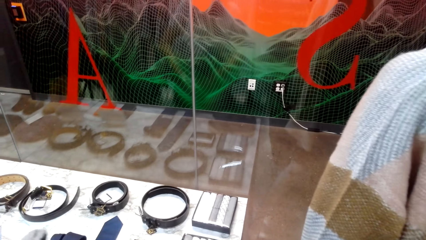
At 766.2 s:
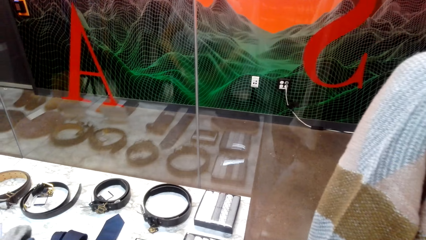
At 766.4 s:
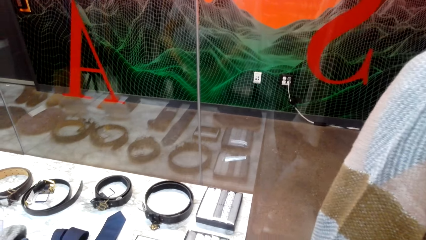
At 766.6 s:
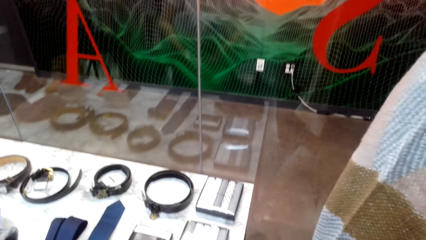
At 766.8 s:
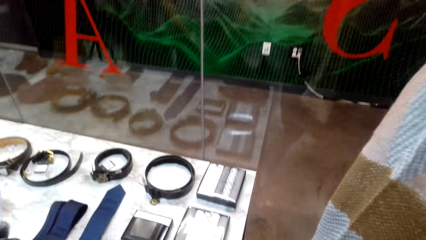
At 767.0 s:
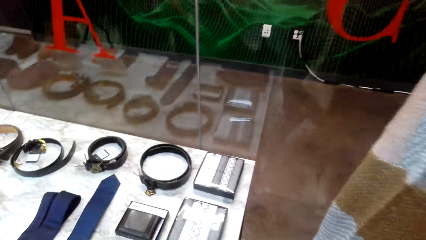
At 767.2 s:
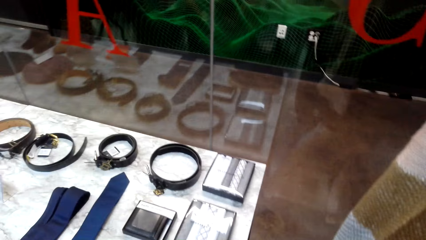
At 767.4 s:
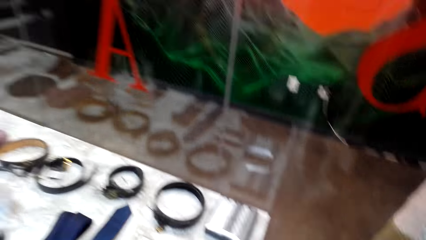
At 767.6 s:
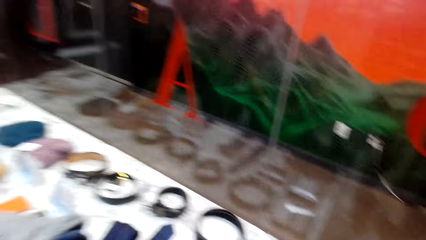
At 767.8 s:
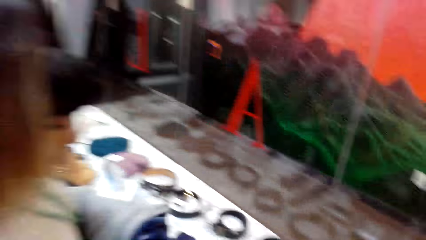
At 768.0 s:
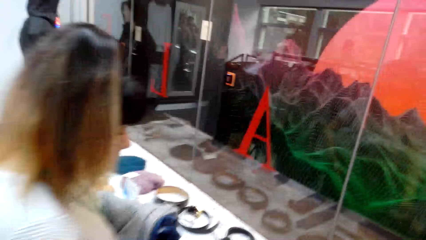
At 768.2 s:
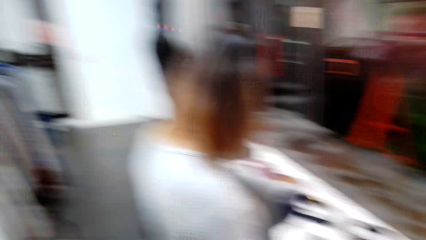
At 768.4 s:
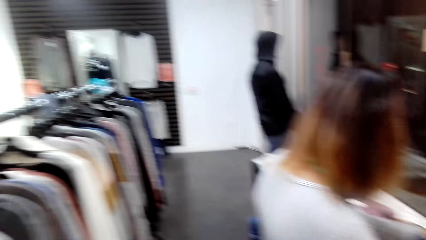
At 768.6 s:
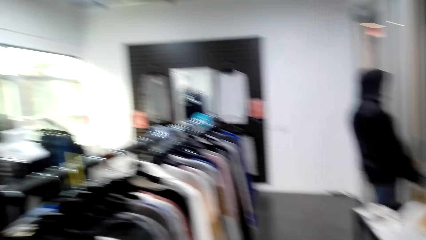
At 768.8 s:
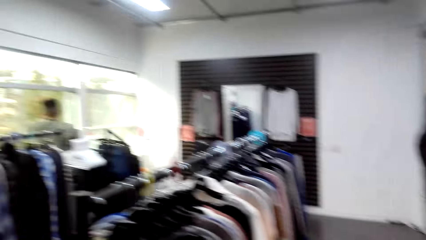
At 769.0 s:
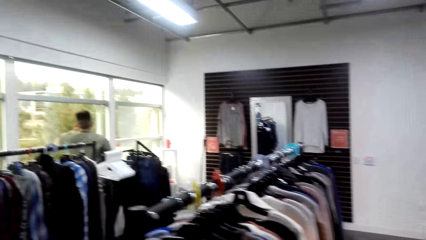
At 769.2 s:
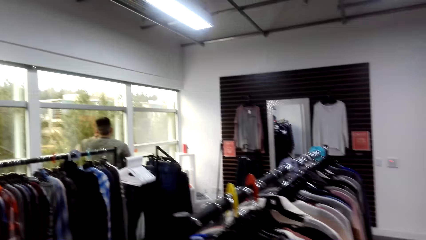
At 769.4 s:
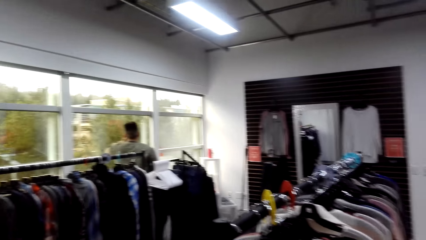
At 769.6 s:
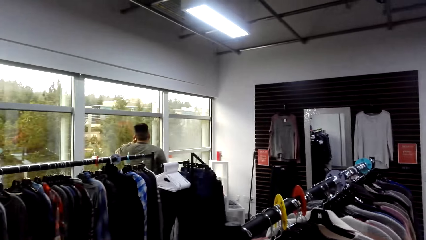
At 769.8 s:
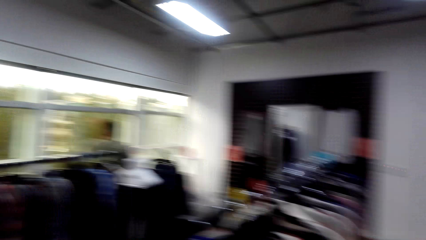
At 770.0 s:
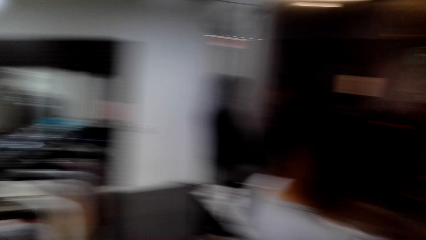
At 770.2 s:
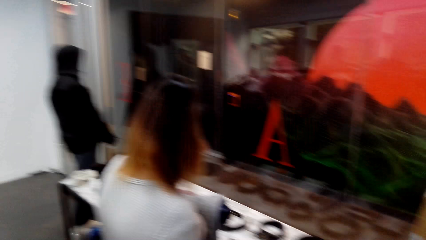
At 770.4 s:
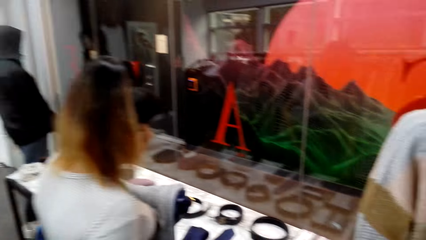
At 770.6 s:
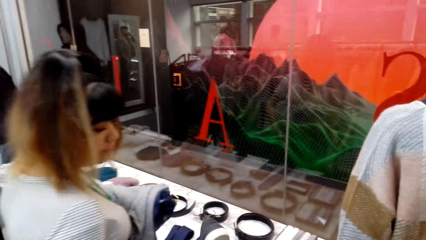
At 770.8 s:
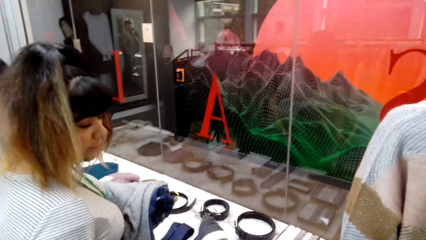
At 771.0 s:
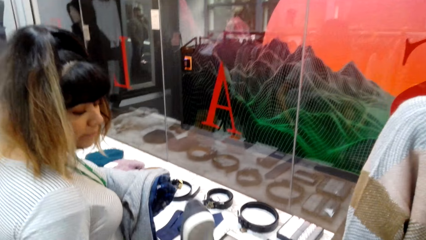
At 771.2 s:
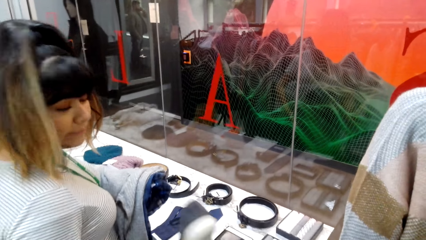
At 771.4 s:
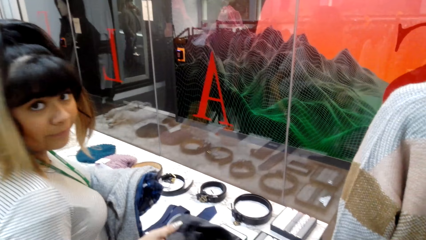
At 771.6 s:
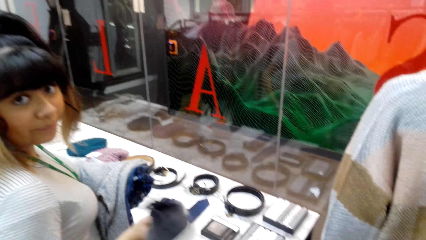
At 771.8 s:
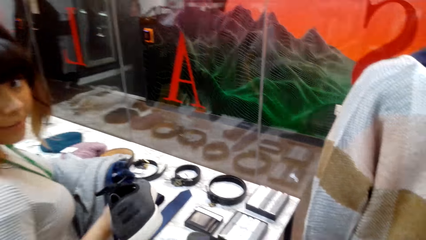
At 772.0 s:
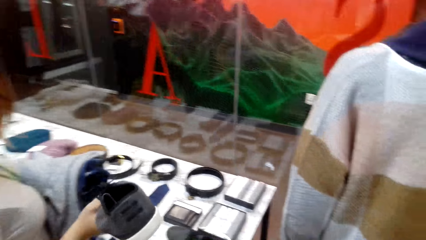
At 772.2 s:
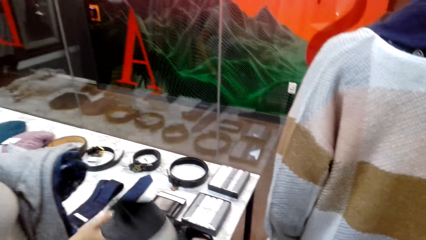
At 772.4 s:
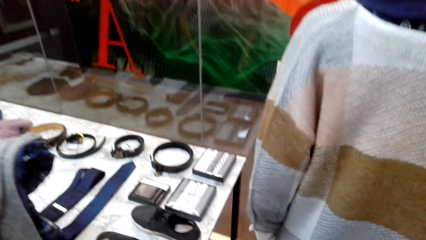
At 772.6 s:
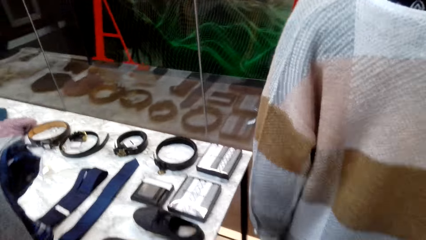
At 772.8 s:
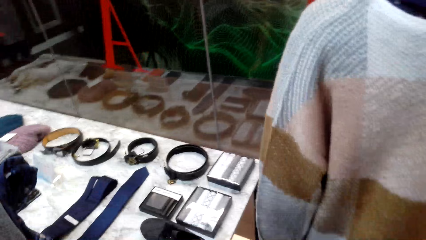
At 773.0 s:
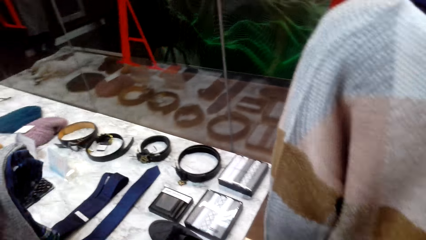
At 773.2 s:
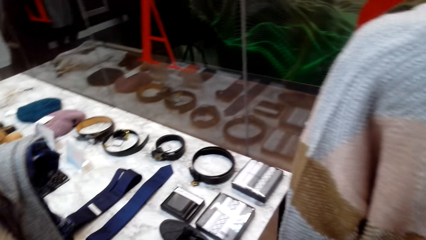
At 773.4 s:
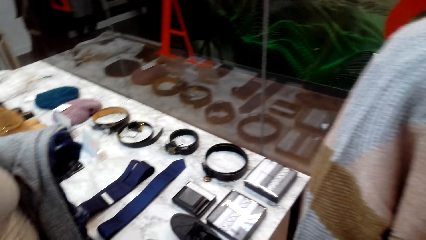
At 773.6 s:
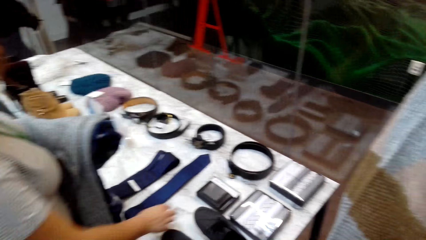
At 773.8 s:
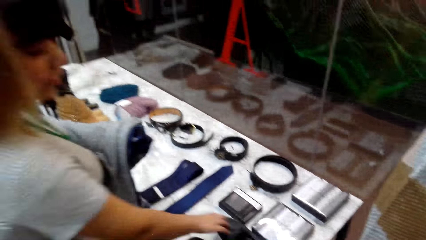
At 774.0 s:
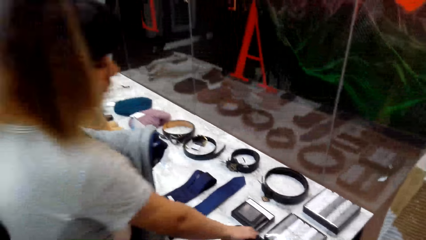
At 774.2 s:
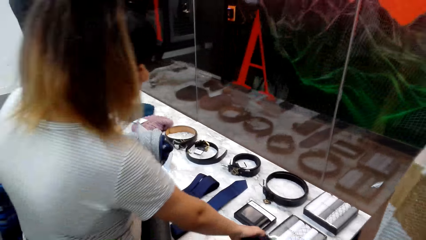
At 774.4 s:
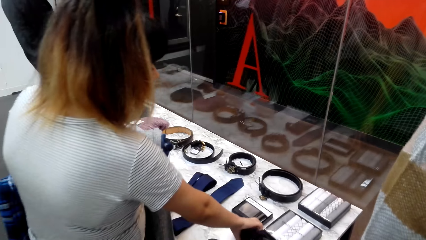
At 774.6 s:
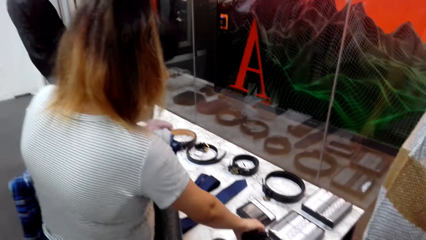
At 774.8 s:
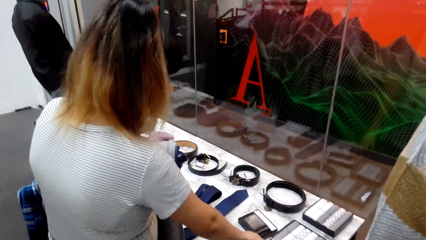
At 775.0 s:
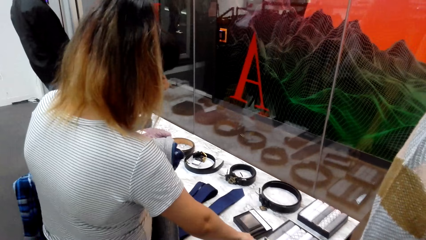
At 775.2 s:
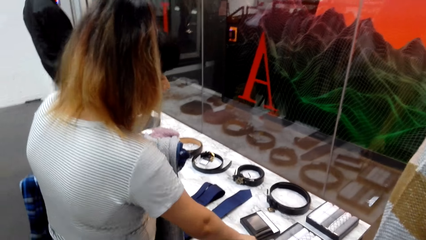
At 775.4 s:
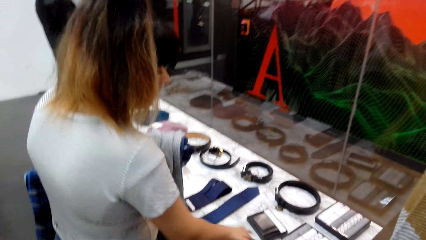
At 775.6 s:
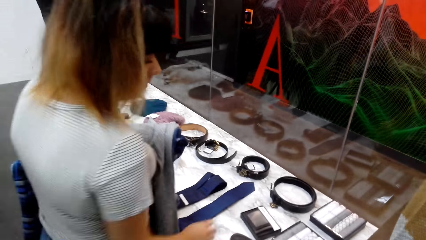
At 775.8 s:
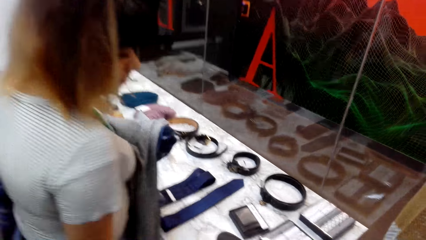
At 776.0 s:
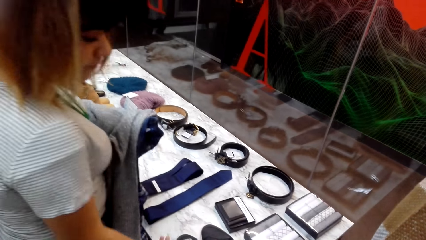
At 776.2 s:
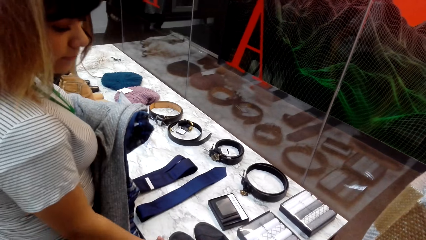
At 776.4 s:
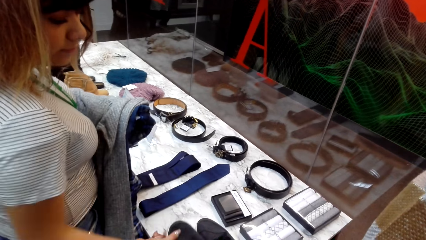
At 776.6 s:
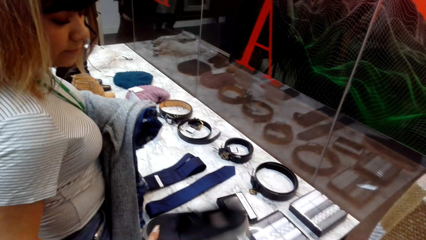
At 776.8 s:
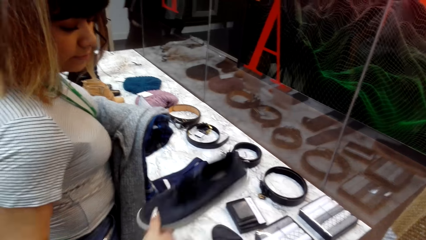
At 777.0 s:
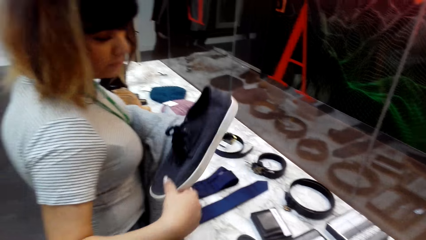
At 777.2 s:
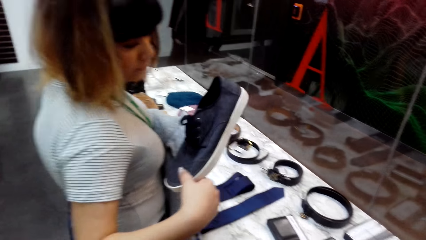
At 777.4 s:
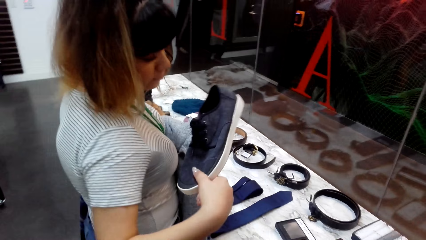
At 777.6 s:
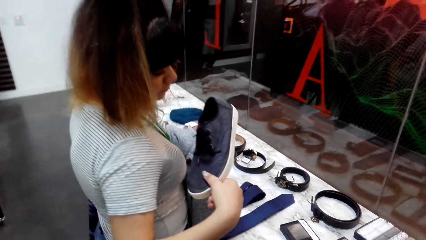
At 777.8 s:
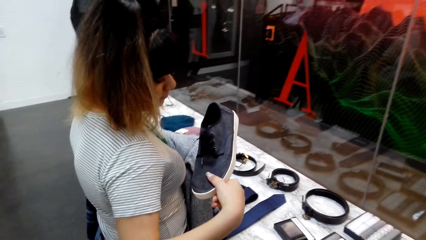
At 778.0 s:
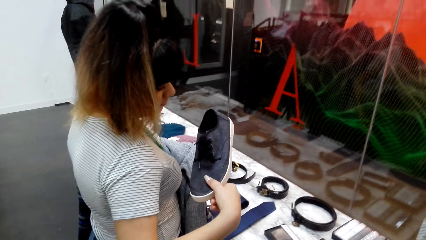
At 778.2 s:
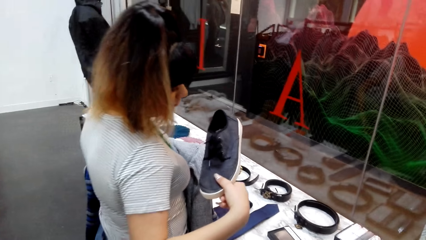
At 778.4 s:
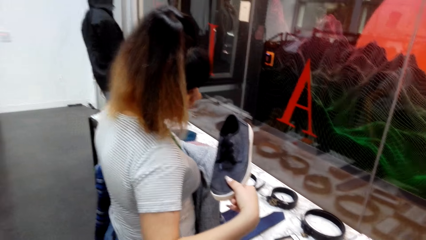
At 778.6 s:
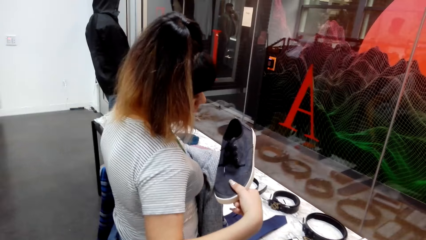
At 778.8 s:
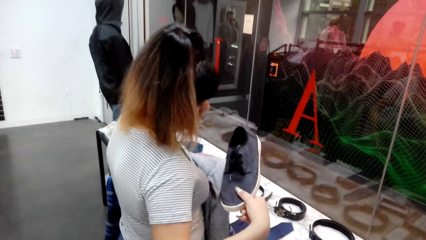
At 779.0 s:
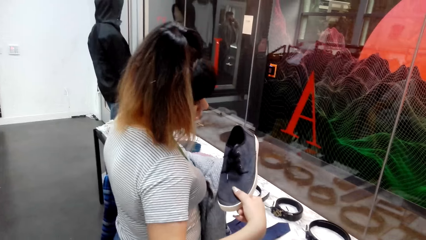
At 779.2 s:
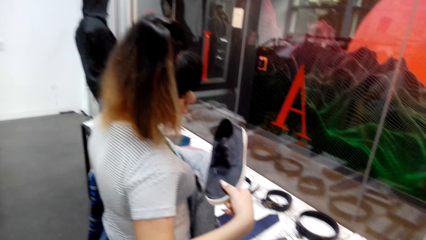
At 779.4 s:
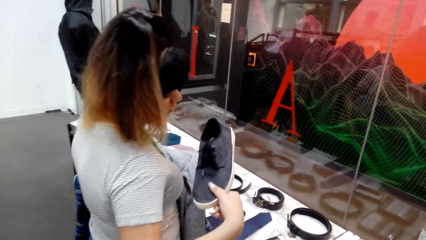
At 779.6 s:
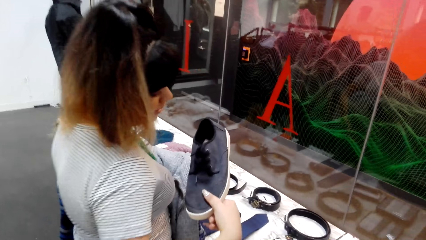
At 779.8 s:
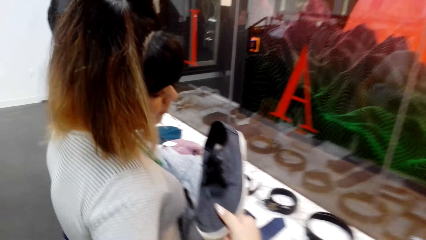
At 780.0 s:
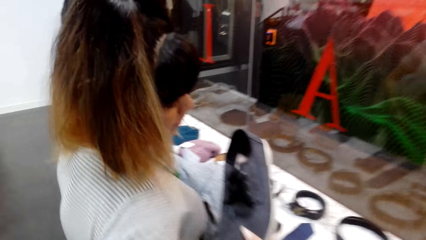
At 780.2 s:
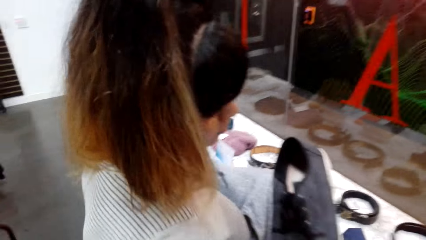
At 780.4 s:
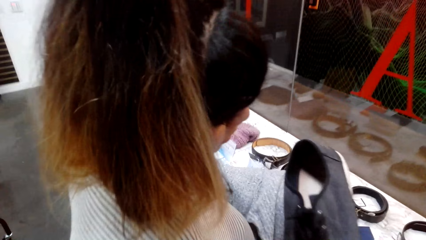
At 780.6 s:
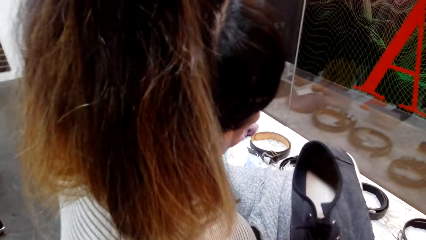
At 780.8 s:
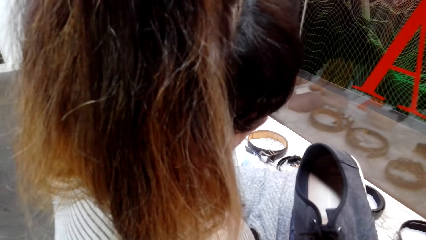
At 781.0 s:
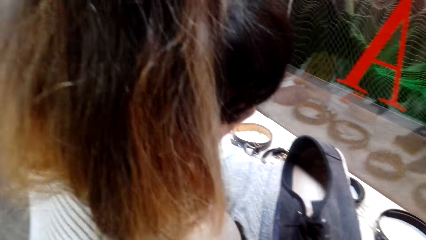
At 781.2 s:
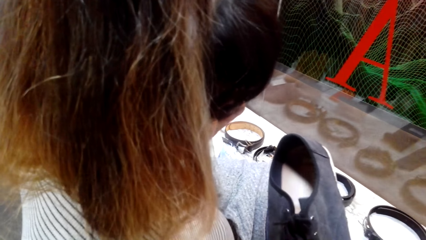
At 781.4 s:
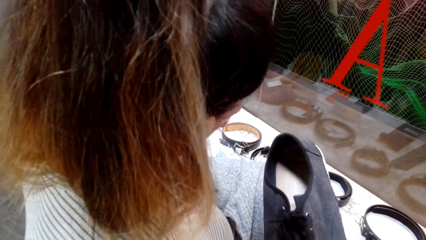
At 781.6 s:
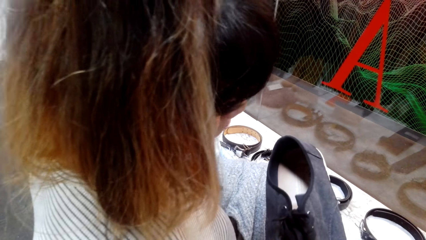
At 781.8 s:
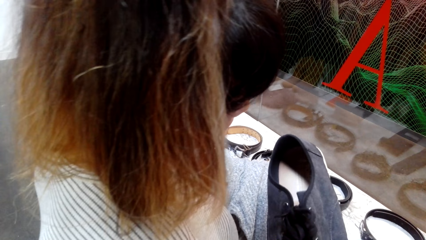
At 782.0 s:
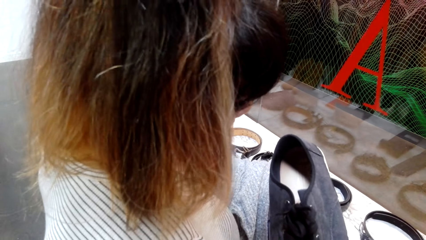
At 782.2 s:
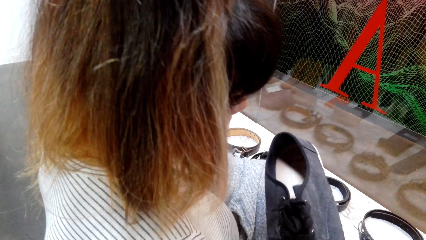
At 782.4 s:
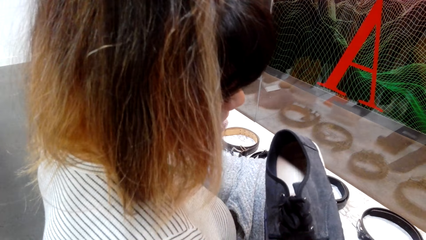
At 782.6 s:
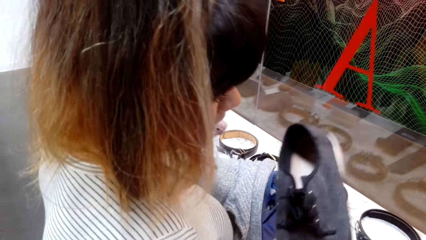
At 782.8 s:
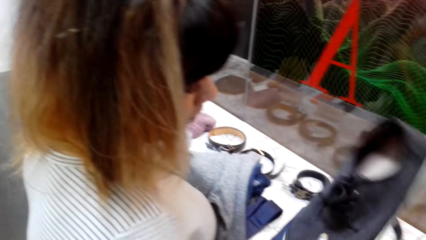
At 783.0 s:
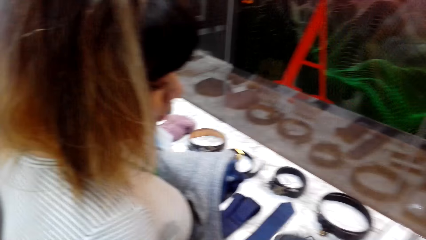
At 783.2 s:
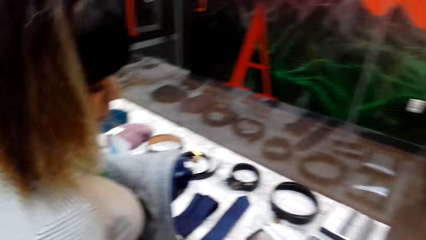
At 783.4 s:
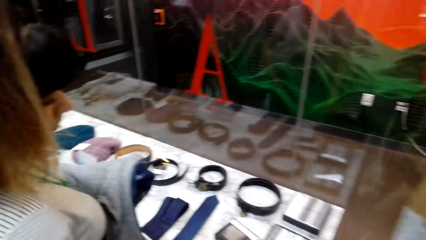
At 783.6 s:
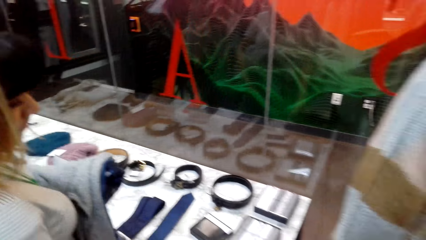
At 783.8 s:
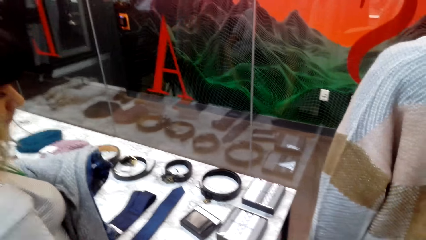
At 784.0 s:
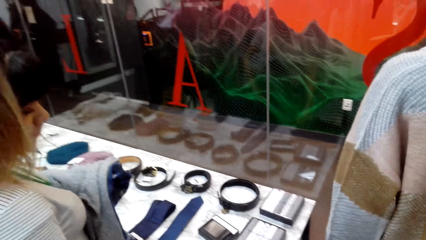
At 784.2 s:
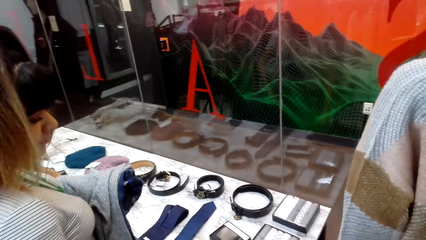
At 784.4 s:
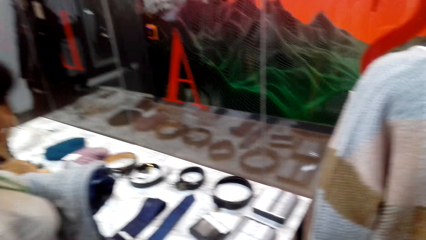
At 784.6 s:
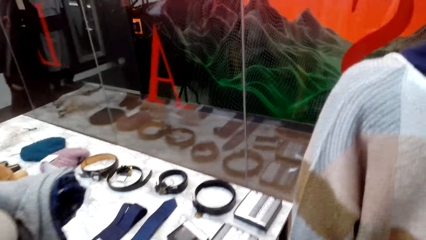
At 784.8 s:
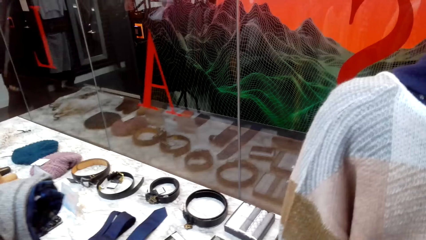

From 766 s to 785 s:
The camera wearer talks to a woman. The woman views a shoe, adjusts the shoe on the table, and views the shoe.
